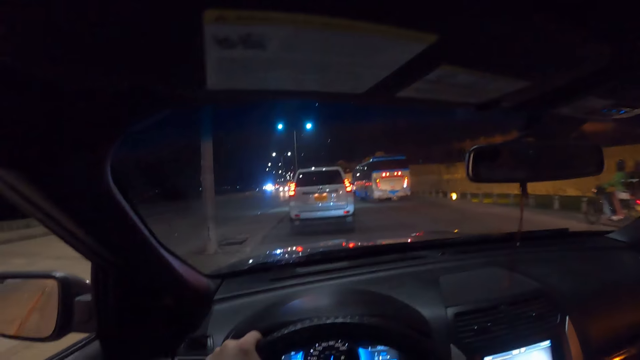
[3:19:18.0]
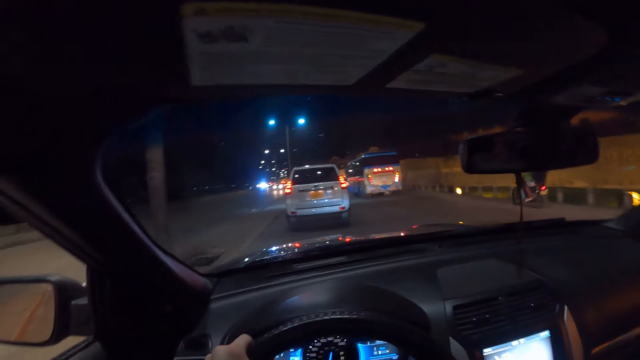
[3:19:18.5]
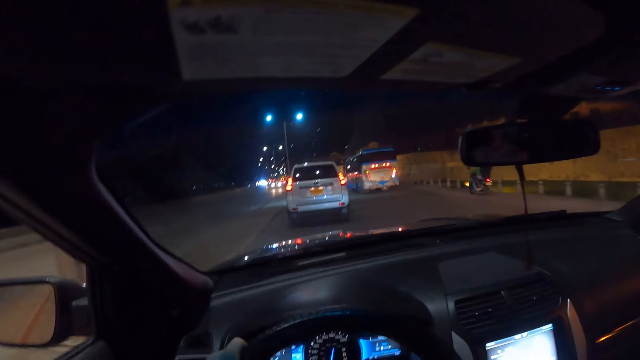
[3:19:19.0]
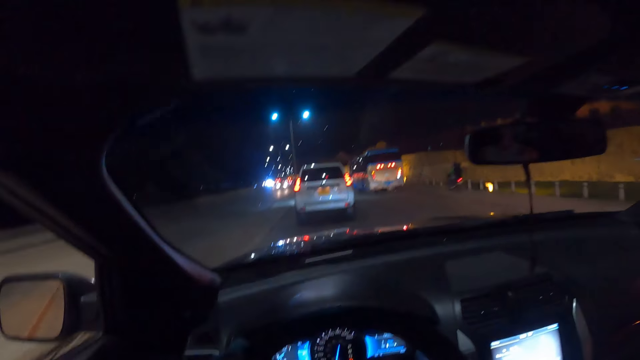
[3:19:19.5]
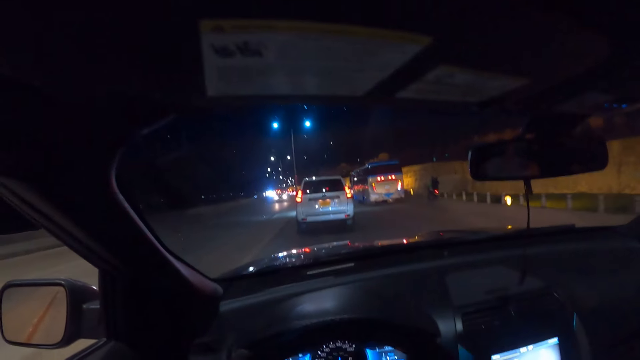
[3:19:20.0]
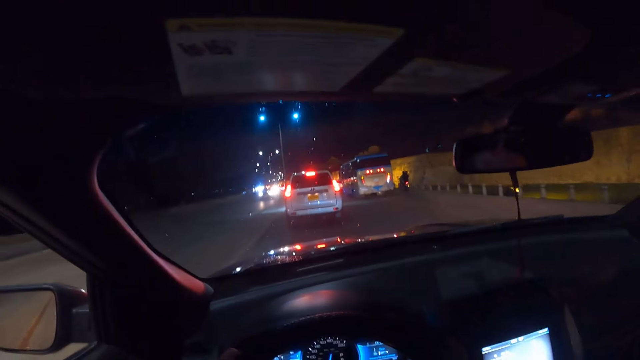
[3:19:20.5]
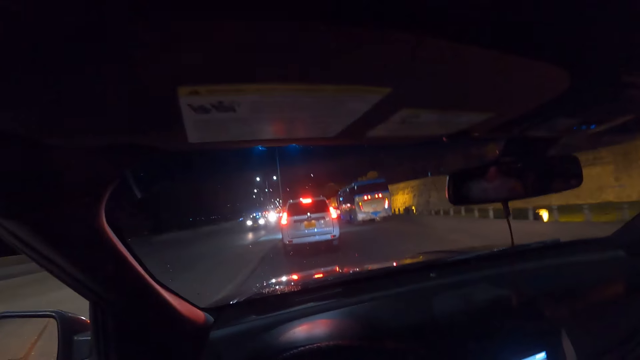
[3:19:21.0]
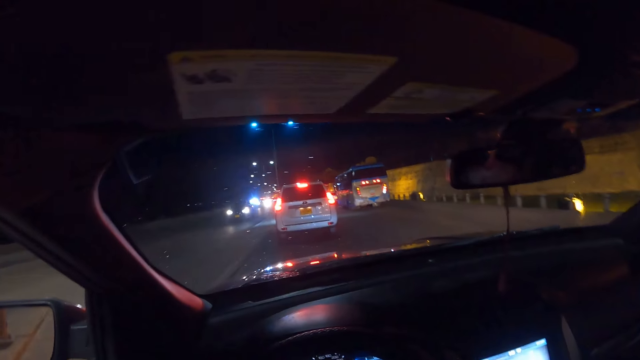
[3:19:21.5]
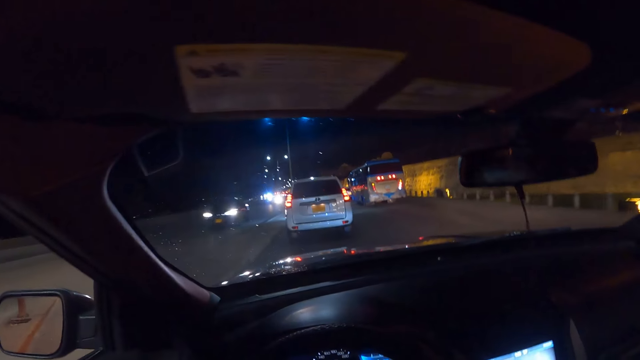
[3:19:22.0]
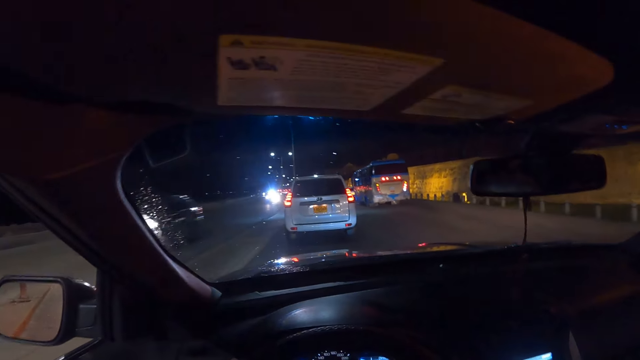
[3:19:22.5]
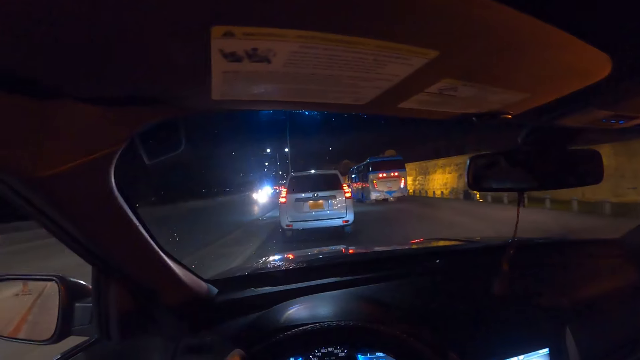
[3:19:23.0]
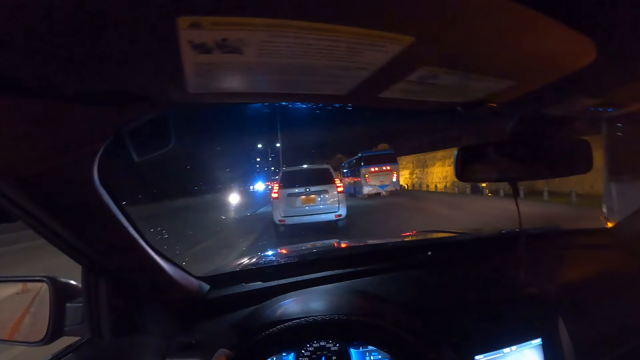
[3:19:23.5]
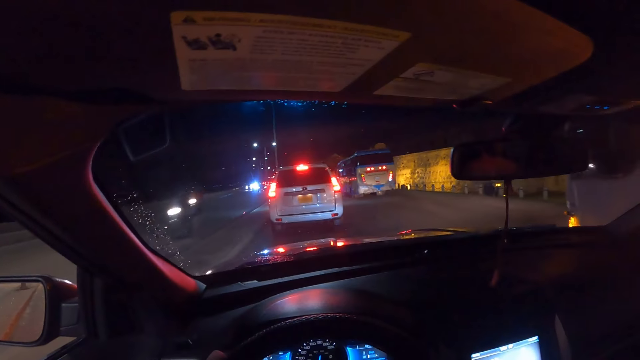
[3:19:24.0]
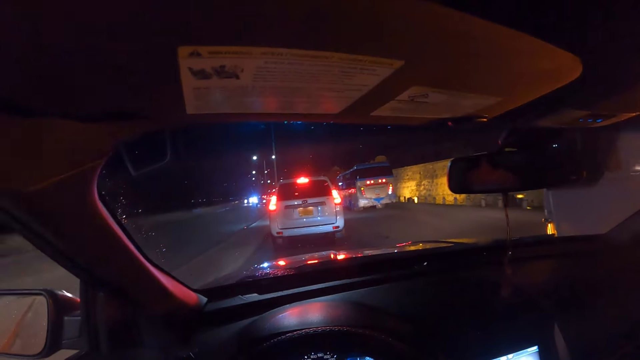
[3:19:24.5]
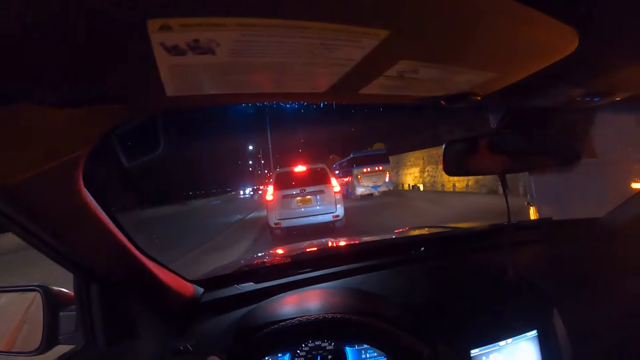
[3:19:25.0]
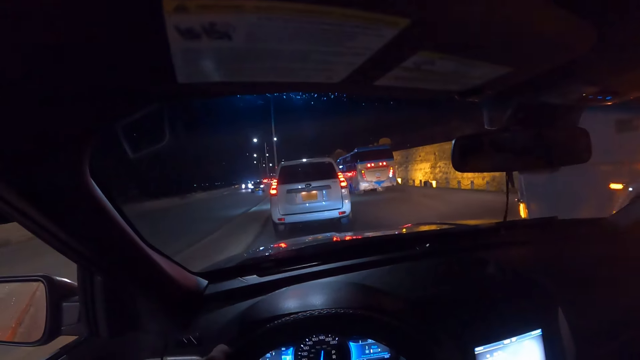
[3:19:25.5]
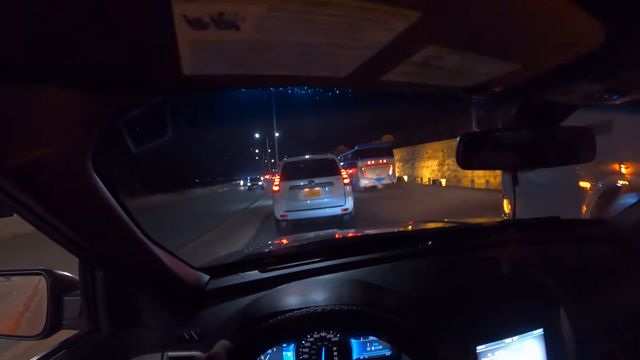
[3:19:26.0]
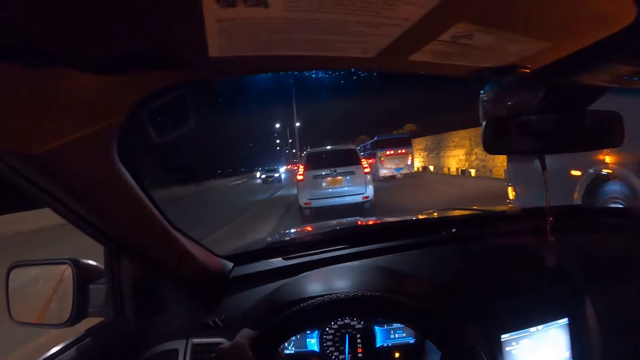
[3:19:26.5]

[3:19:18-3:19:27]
A motorcycle rides past the camera wearer. A car drives past them. A motorcycle rides past them. A motorcycle rides past them again.

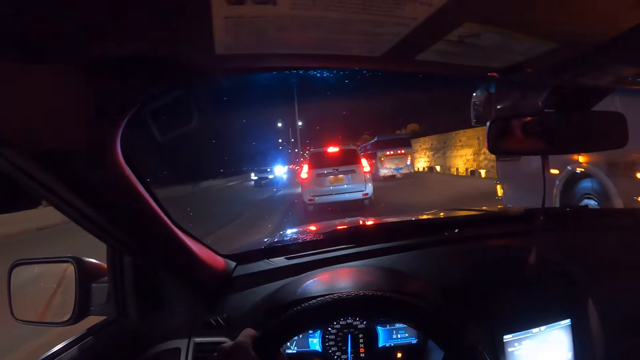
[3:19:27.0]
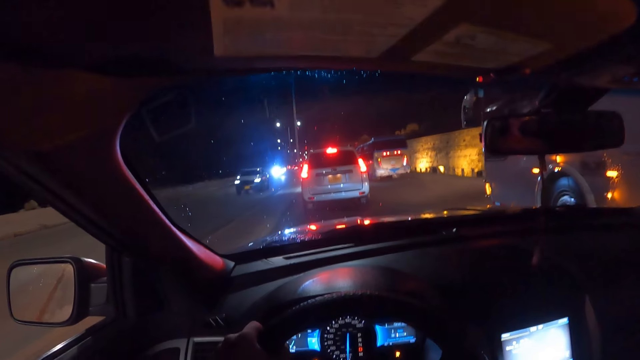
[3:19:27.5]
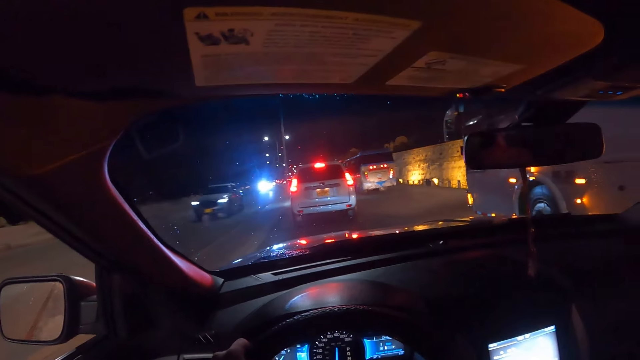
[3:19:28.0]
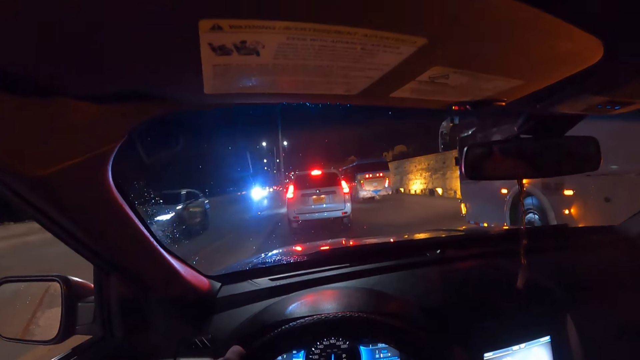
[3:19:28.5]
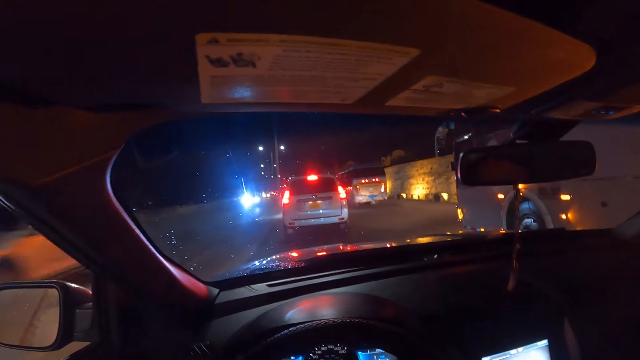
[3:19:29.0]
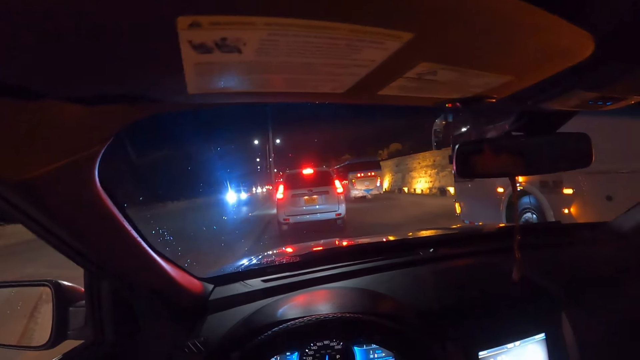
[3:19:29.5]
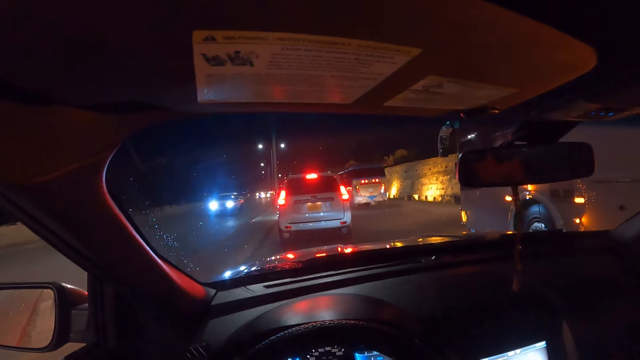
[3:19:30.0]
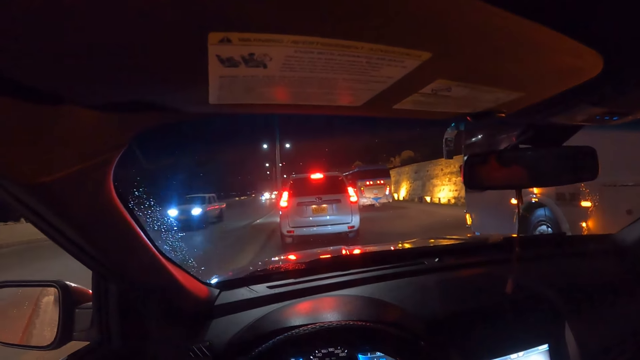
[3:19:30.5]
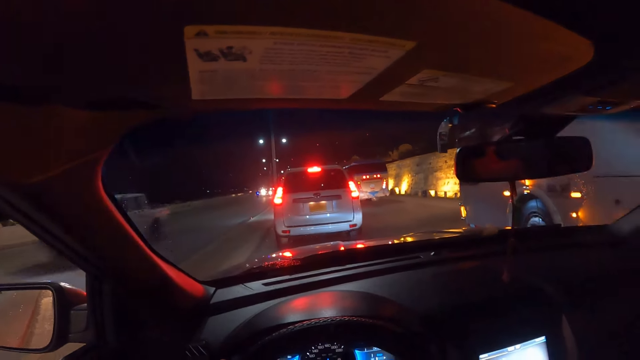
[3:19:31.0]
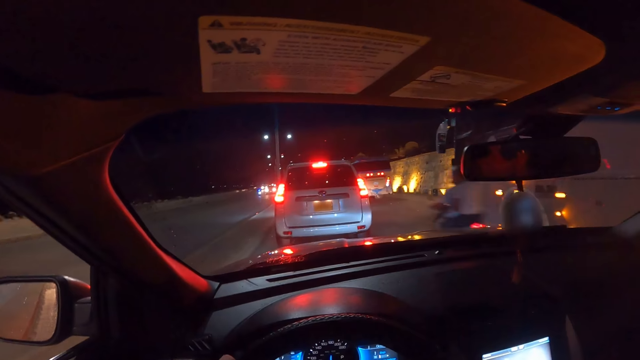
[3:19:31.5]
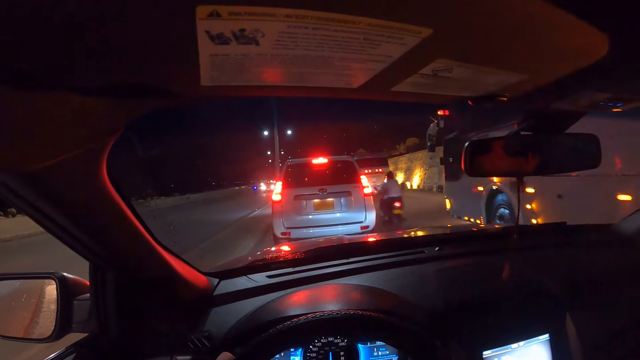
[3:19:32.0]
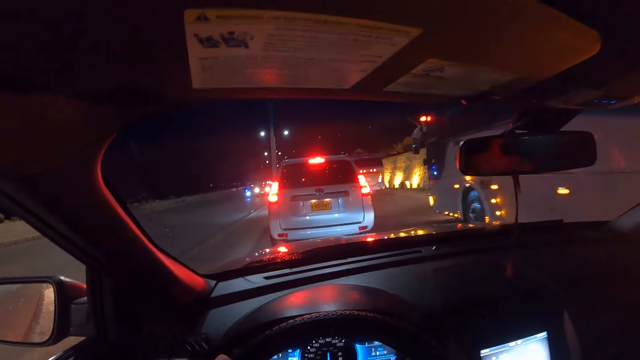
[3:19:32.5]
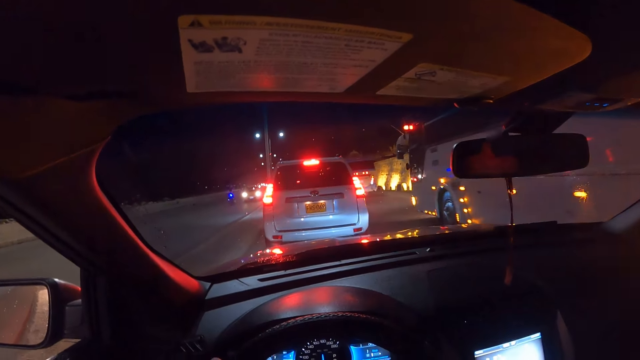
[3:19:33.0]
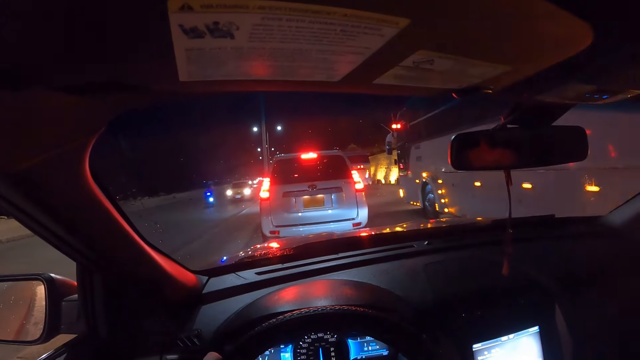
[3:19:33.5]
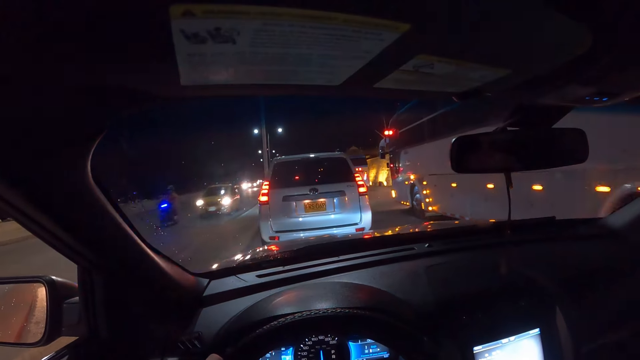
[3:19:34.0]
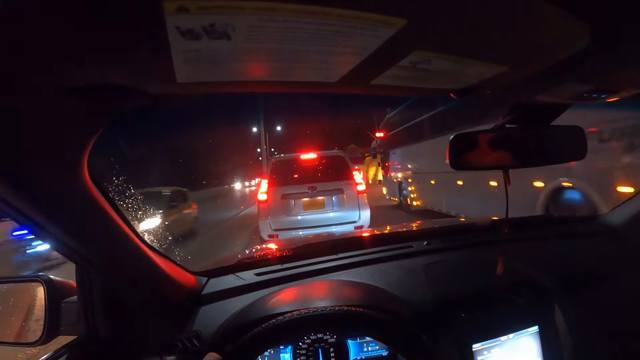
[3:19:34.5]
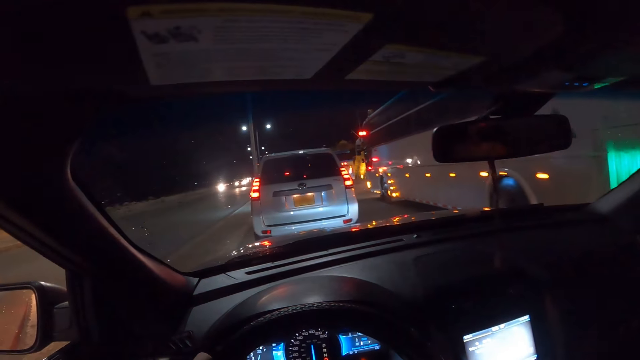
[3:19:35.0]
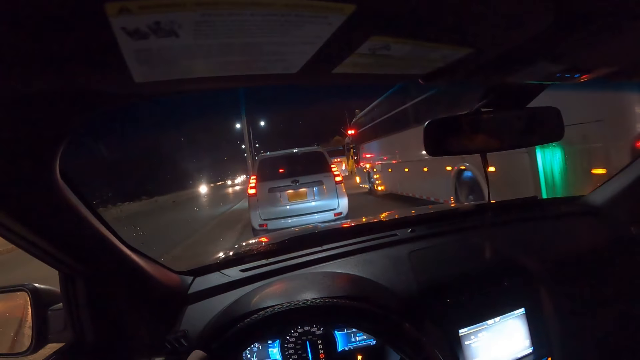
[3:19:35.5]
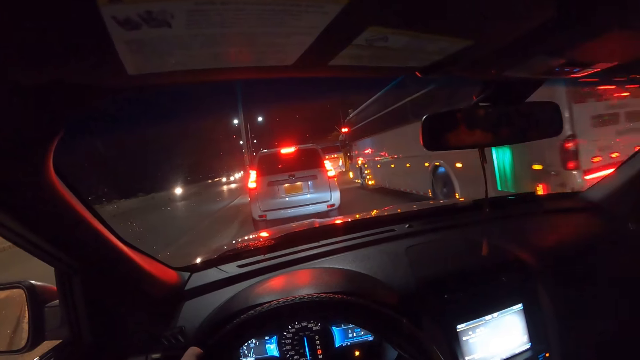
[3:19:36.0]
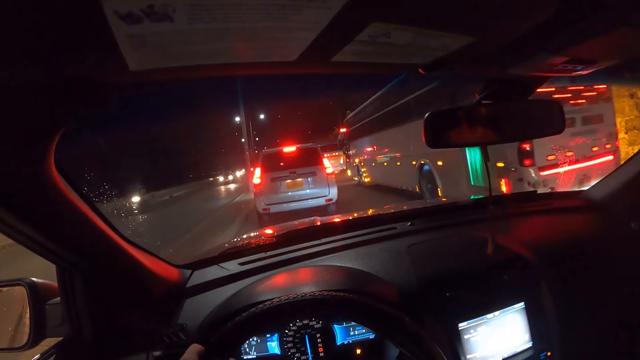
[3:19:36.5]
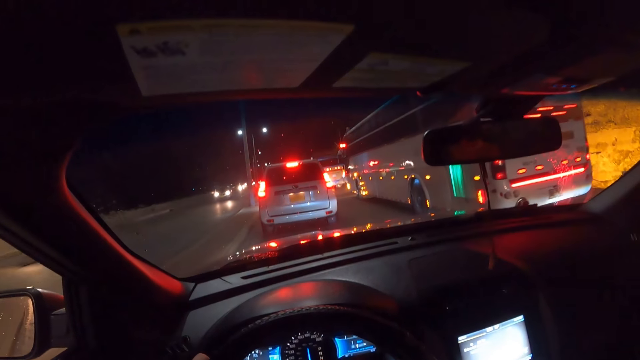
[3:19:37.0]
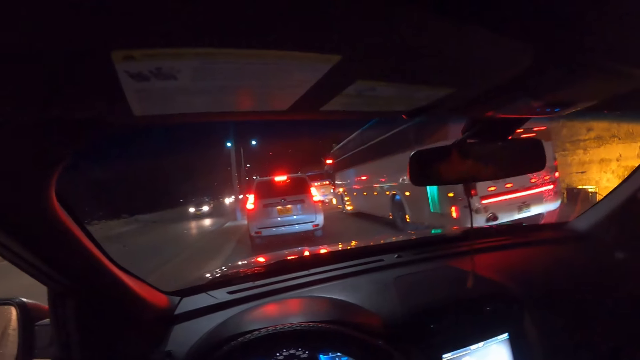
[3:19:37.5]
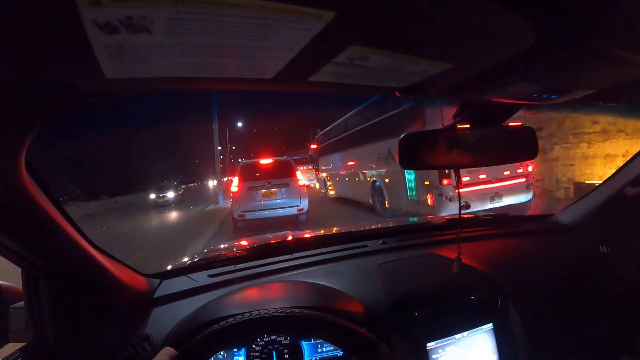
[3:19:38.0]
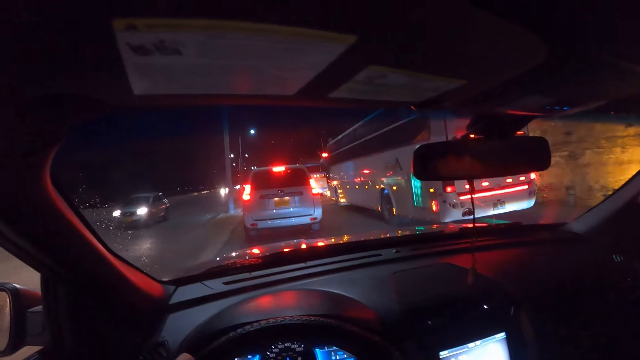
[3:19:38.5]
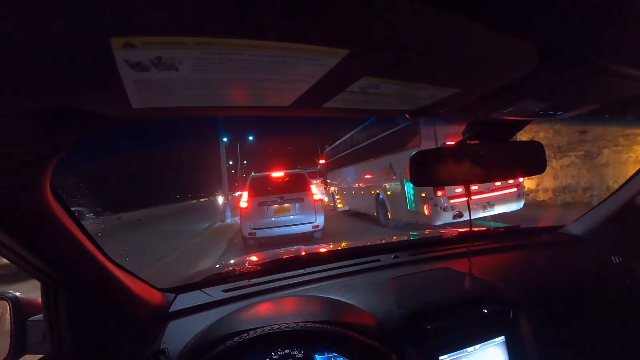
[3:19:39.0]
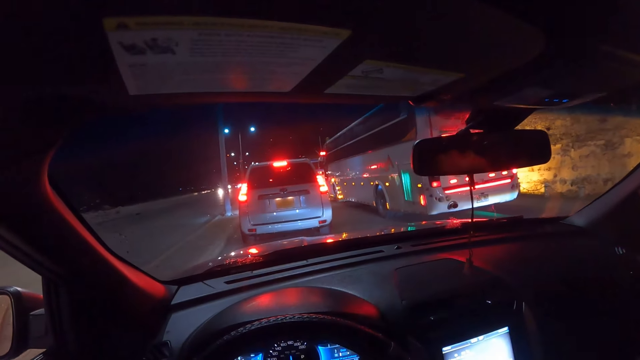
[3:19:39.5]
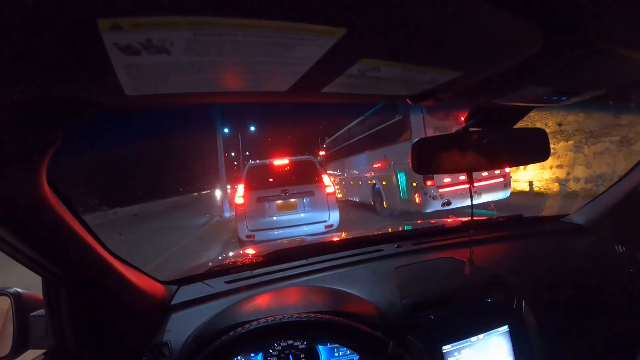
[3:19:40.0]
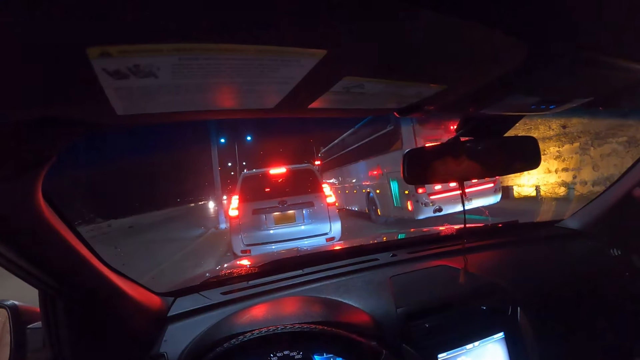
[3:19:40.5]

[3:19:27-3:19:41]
A bus drives past the camera wearer. A car drives past them. A car drives past them again. A motorcycle rides past them. A motorcycle rides past them again. A car drives past them. They stop a car. A motorcycle rides past them. They drive a car on the road. A car drives past them.
